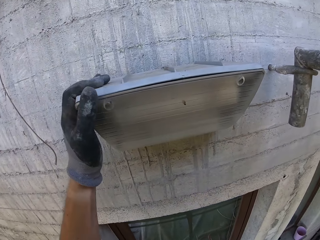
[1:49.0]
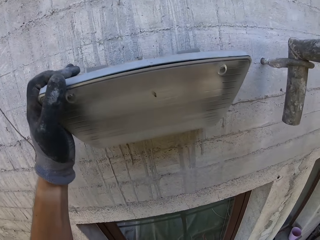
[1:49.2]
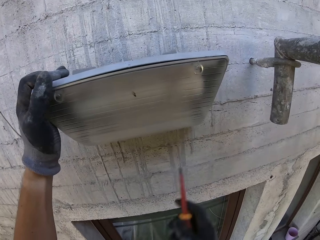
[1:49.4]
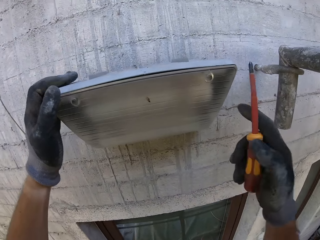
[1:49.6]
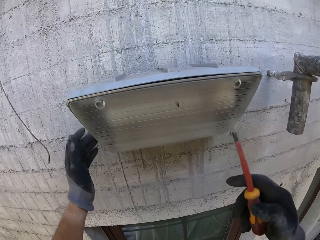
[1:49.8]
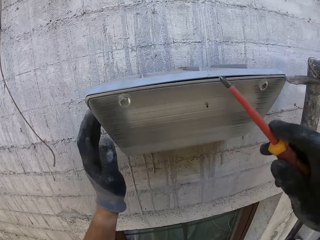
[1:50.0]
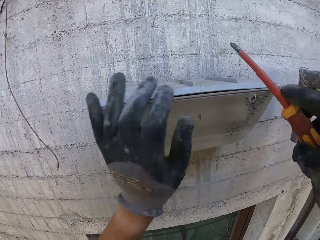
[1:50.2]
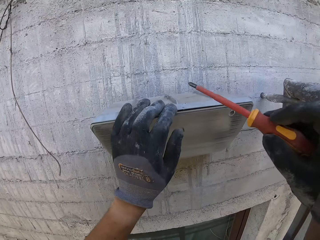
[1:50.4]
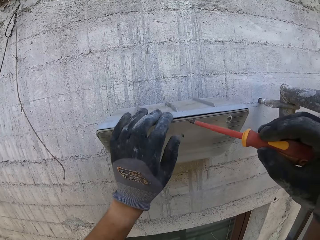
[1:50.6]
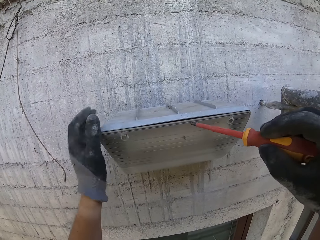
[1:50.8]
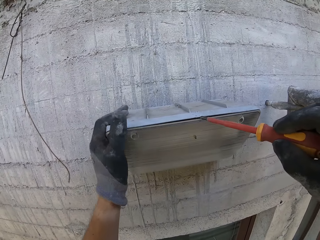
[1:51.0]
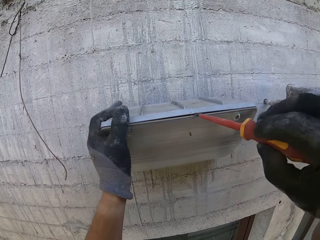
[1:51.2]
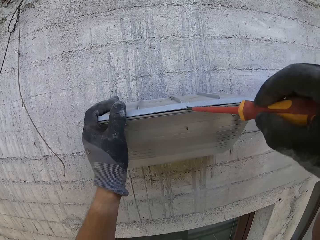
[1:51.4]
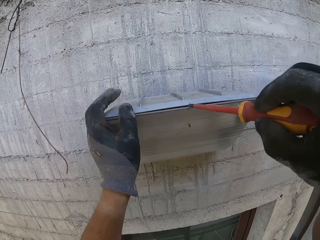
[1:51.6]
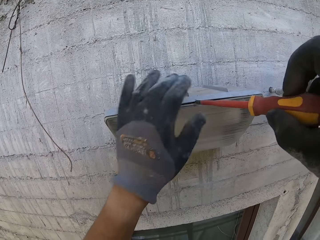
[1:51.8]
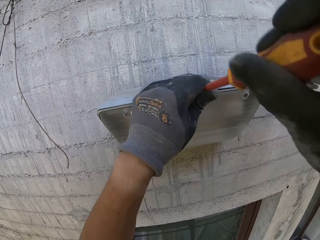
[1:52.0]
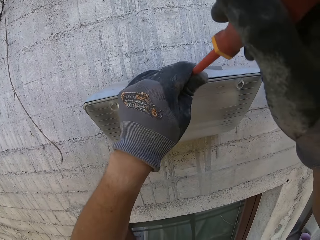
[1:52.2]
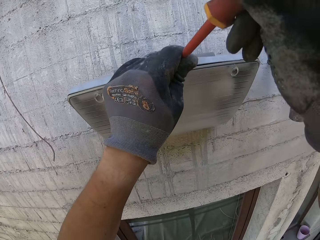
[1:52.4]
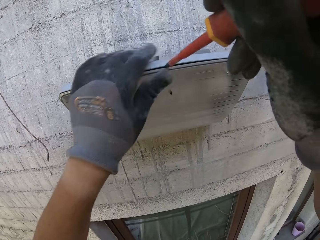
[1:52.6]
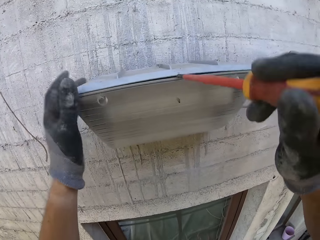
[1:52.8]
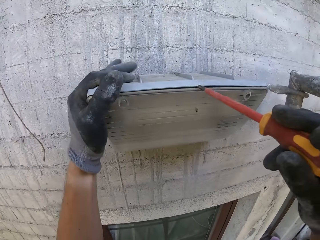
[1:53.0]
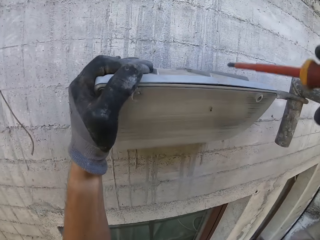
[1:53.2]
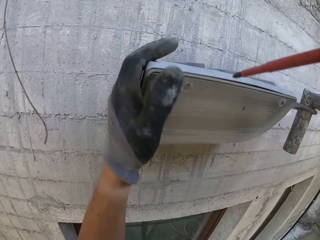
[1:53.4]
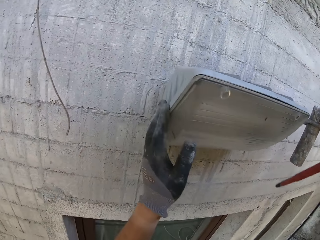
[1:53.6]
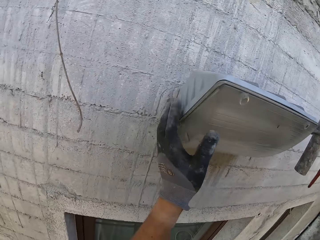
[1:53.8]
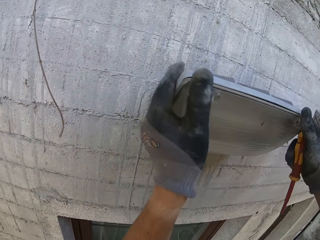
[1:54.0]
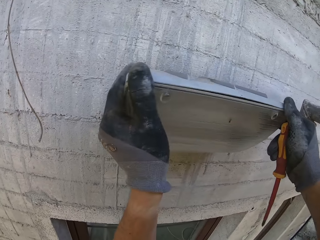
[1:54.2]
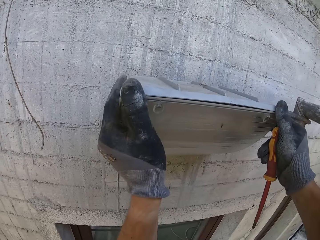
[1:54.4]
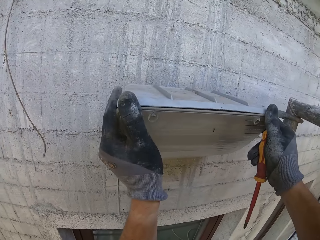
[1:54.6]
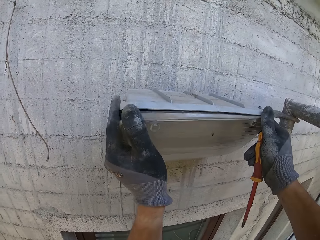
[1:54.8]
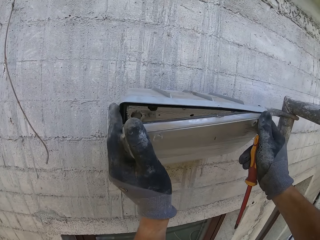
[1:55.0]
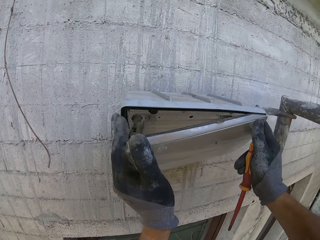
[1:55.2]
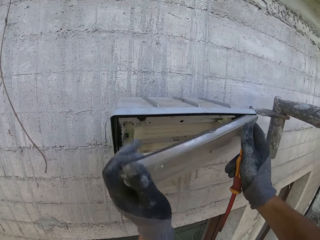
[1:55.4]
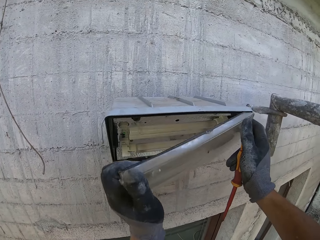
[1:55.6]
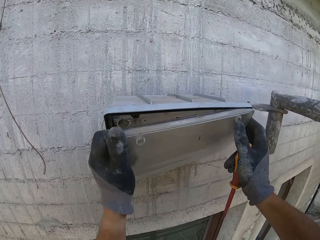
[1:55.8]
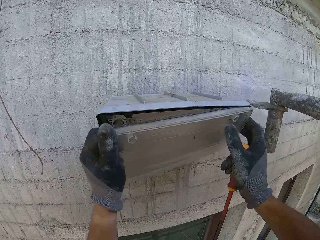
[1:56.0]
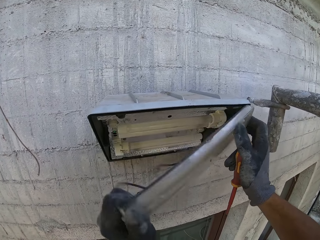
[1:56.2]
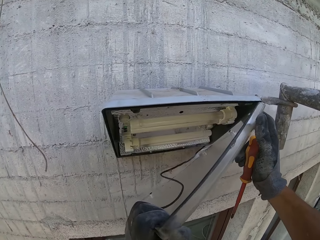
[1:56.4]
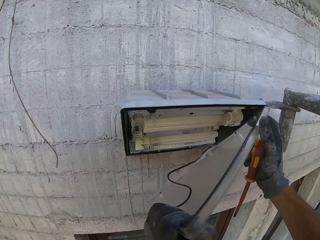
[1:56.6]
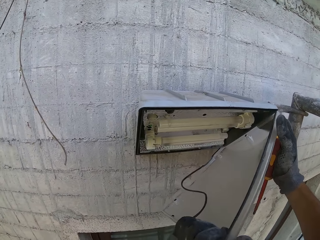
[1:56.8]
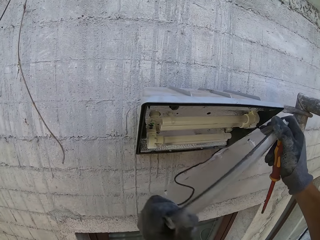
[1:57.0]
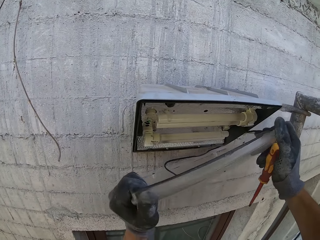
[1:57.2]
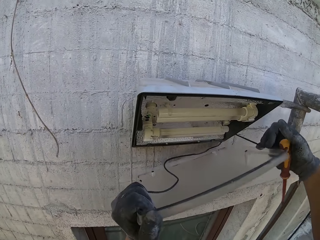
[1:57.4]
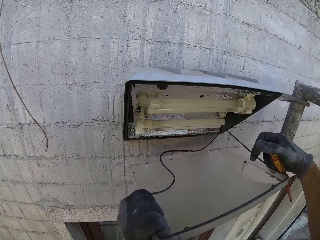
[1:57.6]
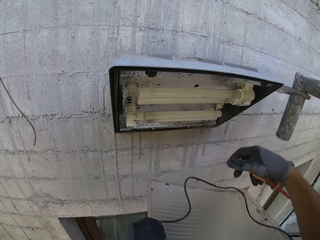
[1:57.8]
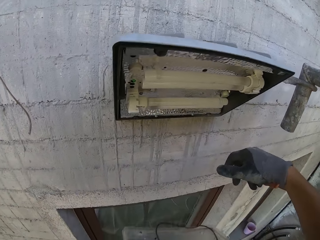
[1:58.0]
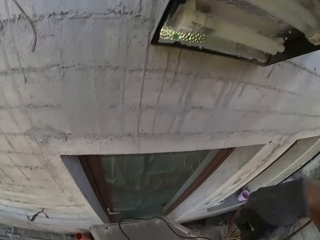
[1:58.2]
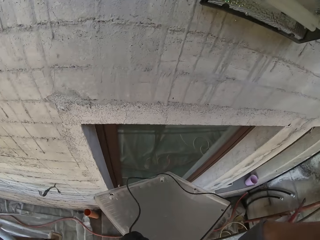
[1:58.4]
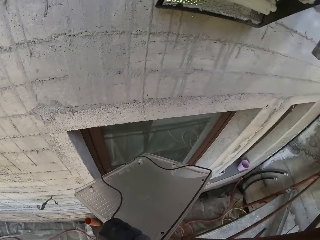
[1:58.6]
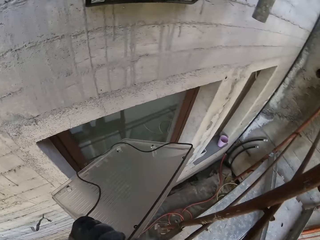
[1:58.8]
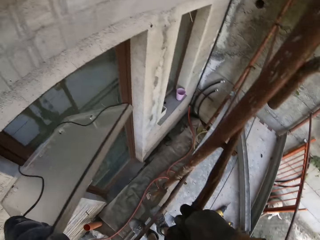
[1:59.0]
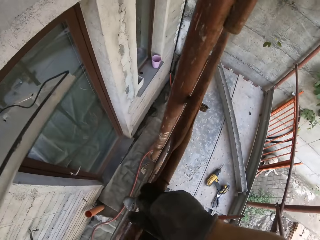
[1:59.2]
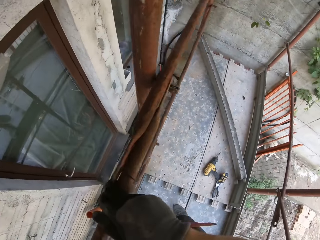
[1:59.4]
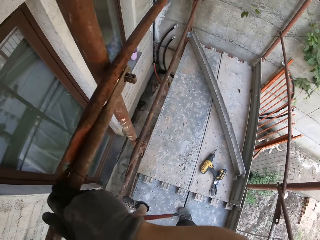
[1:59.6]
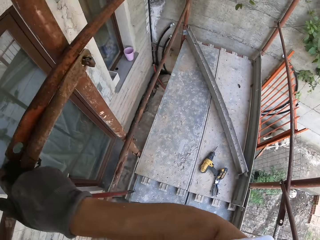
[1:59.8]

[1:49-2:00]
The camera wearer dismantles the floodlight with the screwdriver. They remove the top part.

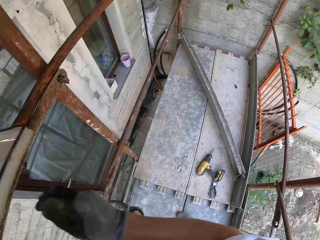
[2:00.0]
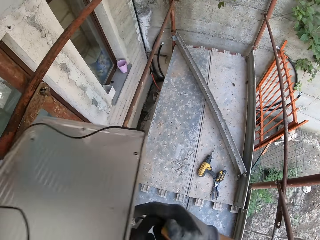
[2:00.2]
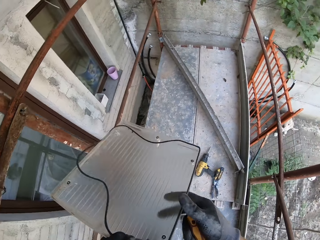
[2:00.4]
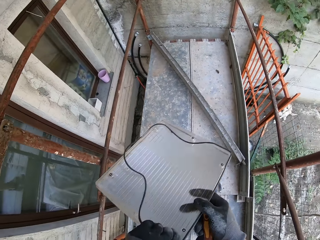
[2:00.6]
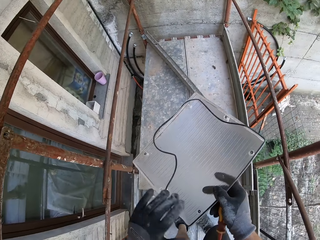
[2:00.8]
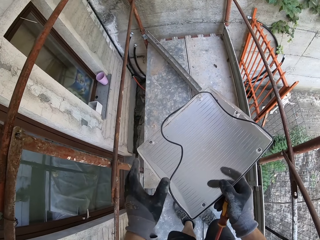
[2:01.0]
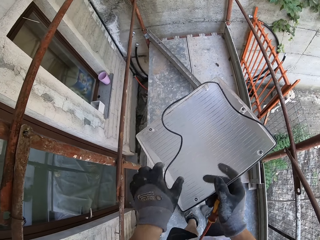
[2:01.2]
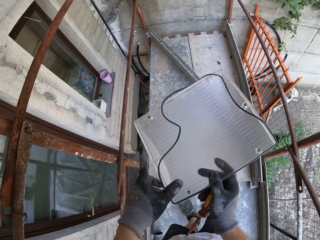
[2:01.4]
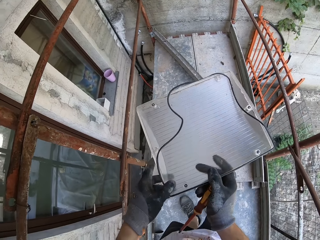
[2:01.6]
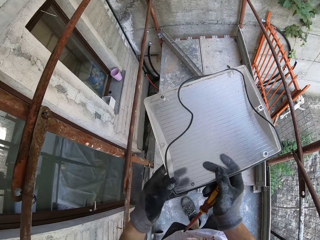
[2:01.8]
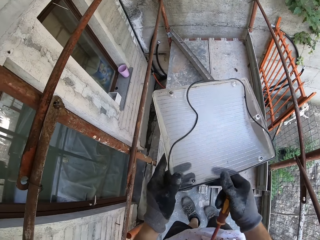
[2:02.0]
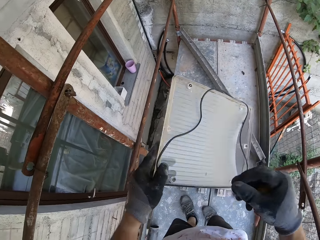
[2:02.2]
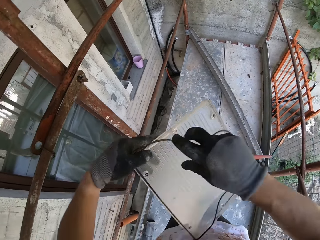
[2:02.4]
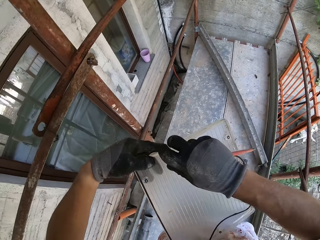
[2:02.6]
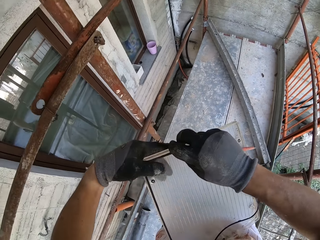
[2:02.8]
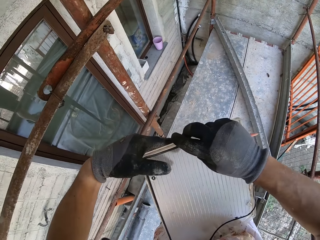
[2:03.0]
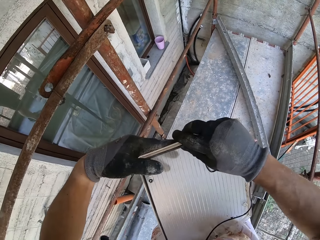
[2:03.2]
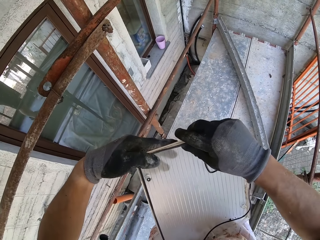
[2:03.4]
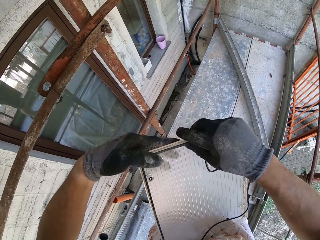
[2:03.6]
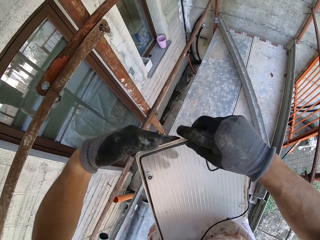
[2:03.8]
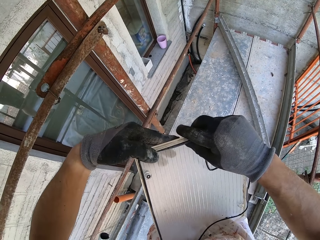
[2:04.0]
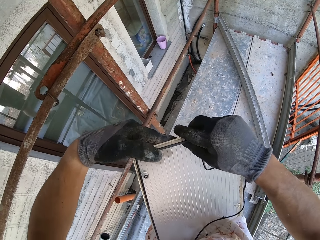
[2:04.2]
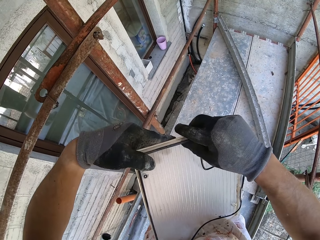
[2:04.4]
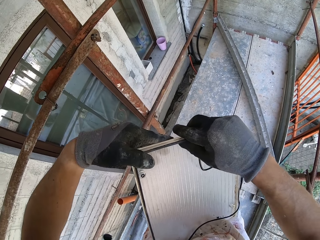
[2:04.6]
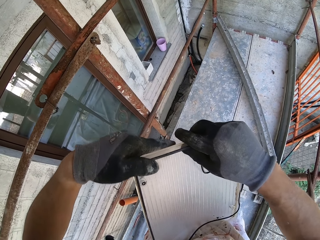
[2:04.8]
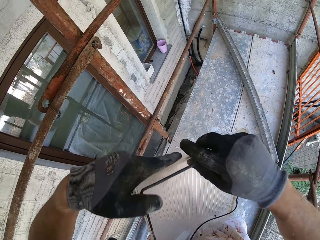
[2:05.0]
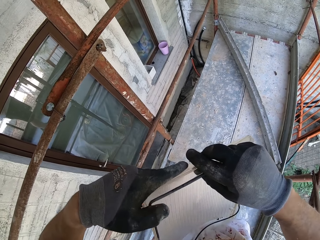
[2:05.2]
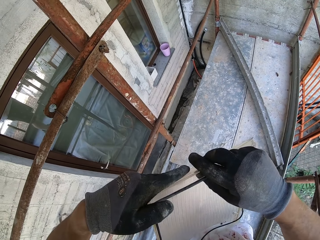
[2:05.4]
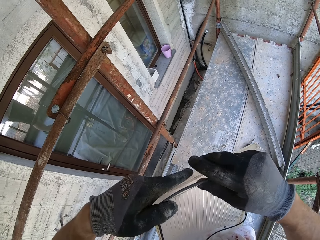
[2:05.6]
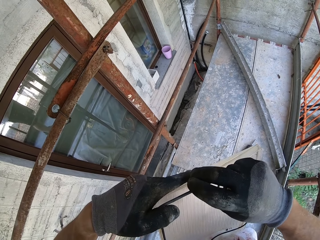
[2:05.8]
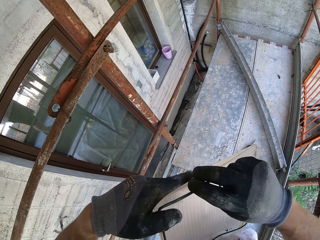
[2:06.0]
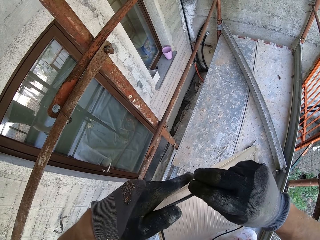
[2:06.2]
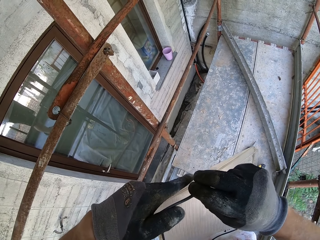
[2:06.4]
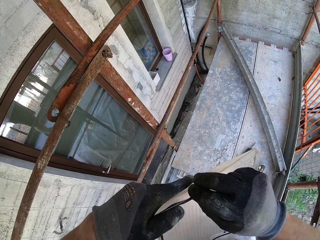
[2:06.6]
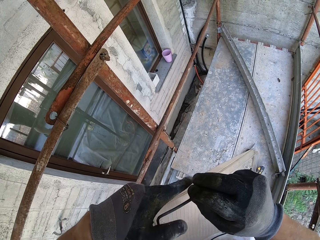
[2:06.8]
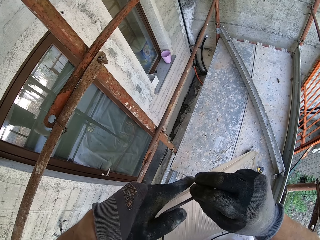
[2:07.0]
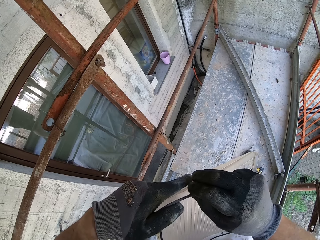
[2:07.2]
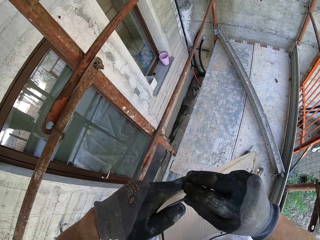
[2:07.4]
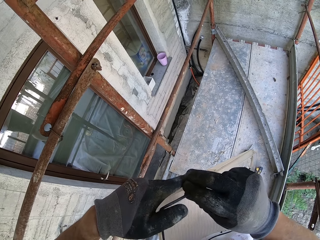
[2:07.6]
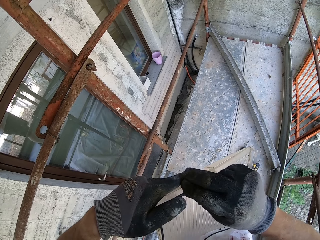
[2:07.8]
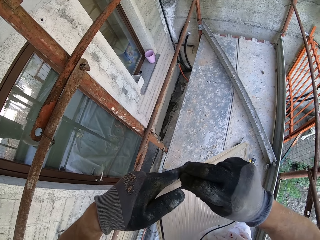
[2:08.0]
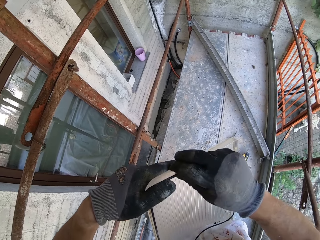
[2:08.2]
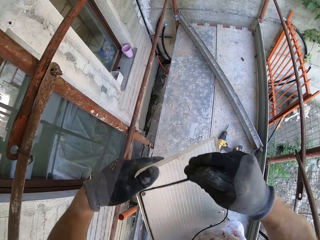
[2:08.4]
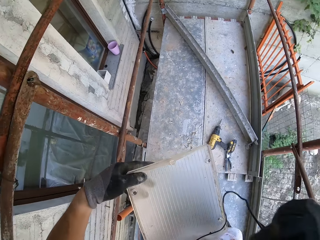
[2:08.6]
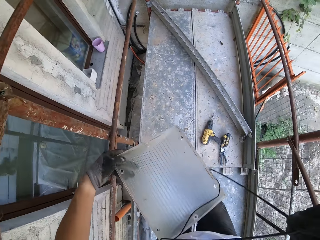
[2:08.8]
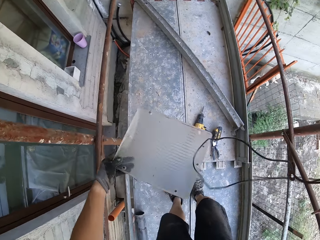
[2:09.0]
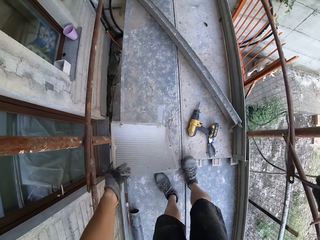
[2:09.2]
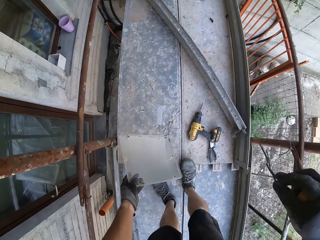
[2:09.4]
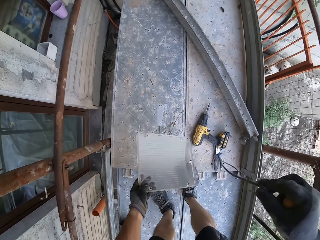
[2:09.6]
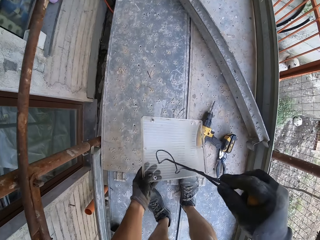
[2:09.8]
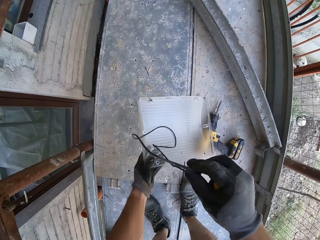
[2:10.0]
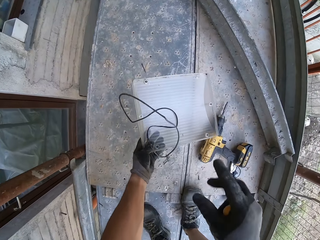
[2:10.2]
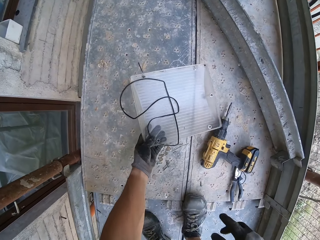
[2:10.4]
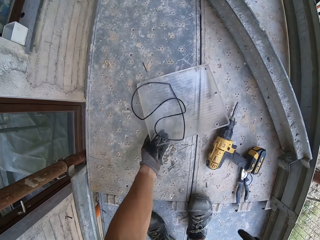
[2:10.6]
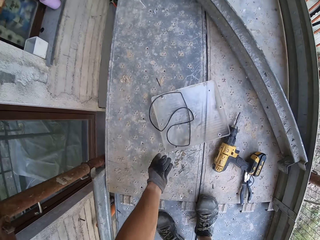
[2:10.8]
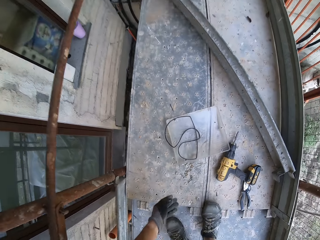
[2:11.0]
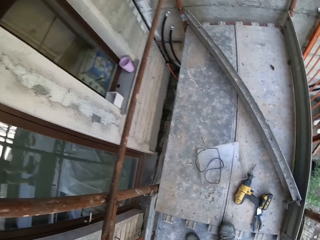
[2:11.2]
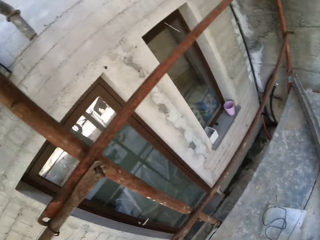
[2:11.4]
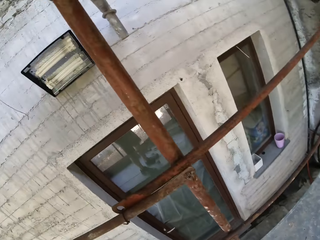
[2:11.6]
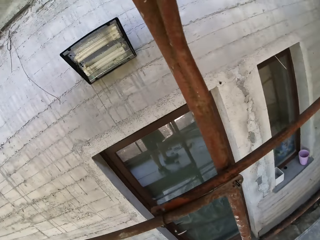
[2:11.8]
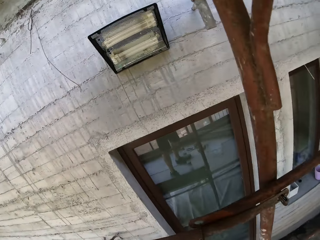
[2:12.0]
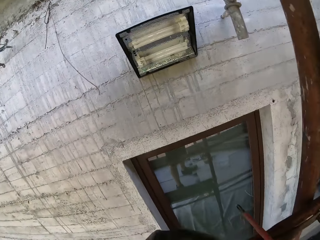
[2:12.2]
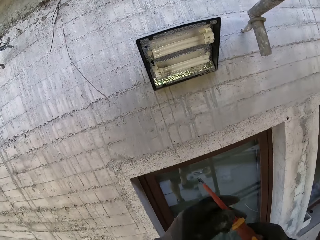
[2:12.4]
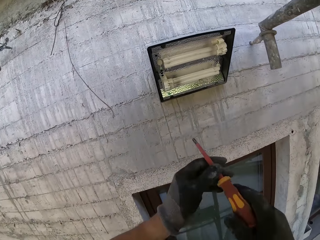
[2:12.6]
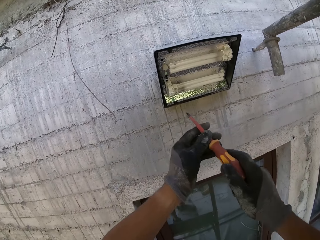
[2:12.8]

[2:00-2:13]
The camera wearer removes the black string. They put down the top part.
